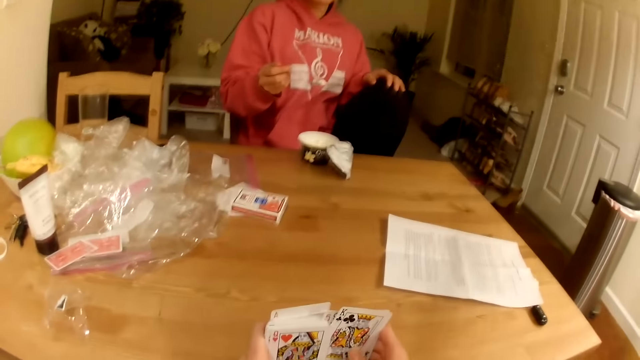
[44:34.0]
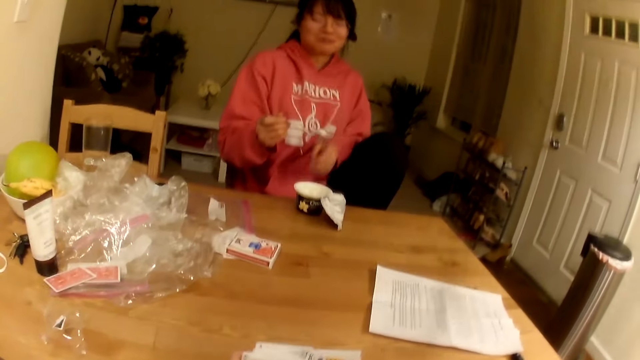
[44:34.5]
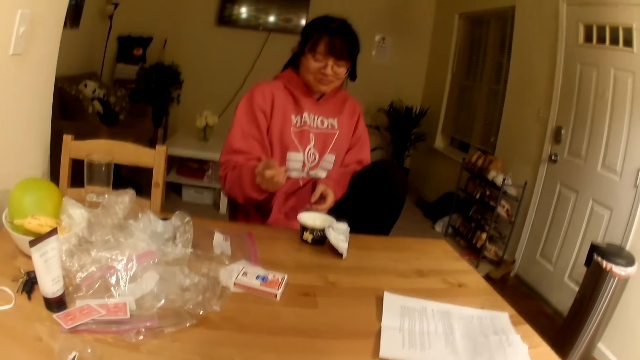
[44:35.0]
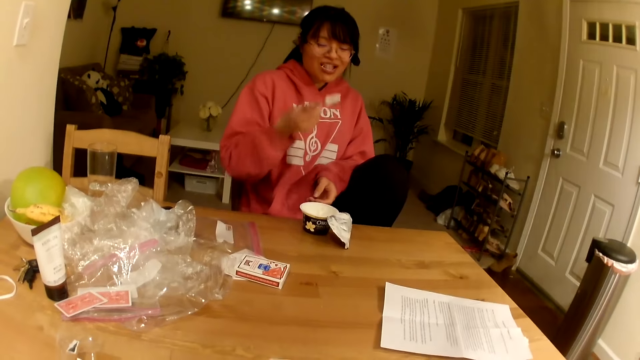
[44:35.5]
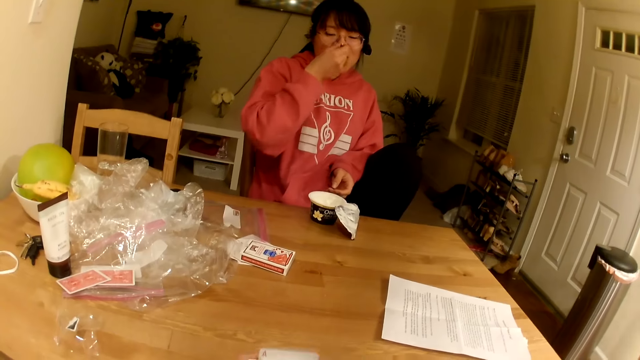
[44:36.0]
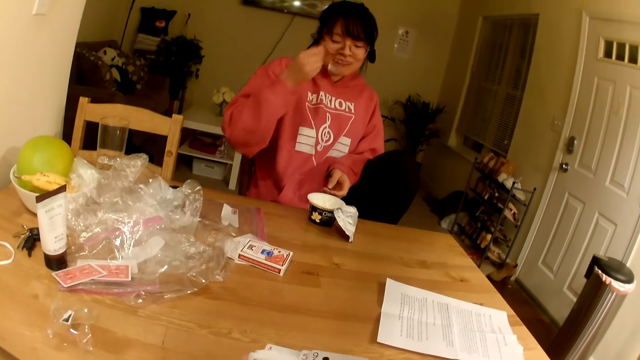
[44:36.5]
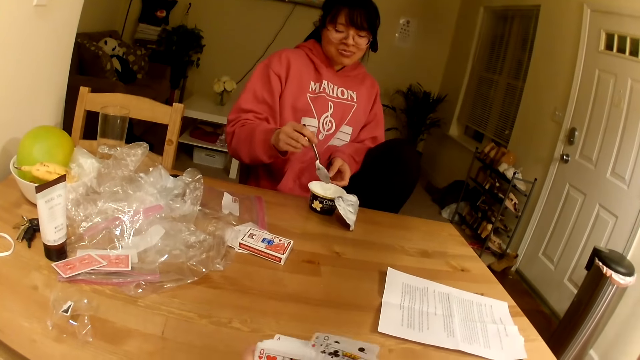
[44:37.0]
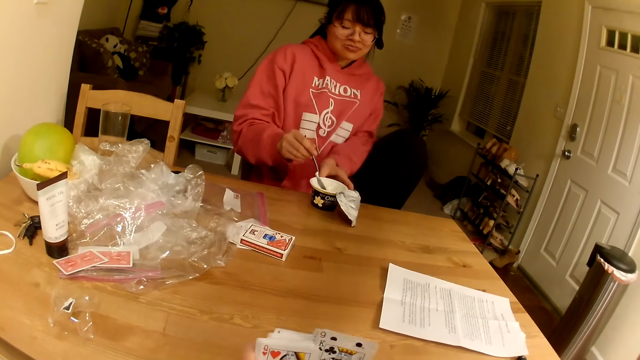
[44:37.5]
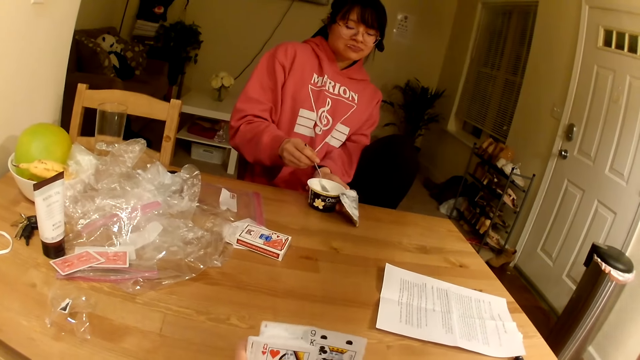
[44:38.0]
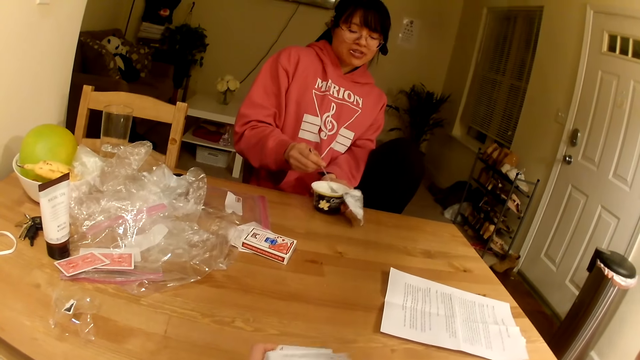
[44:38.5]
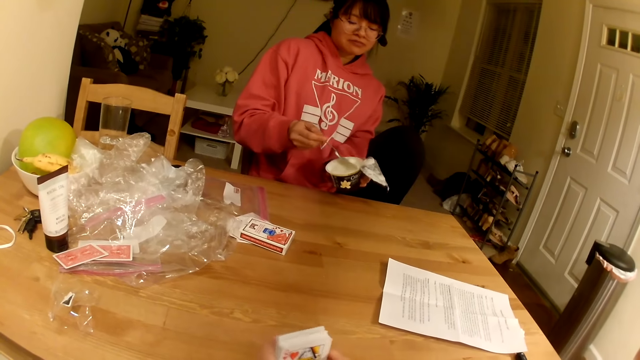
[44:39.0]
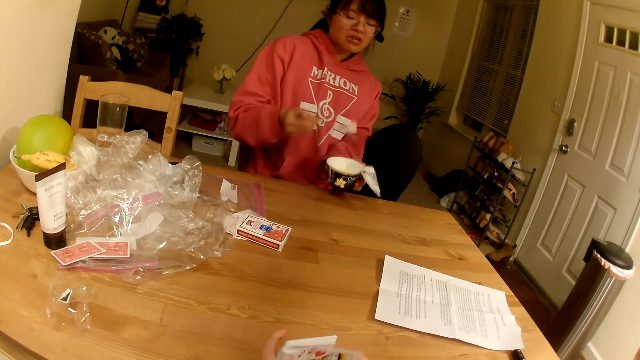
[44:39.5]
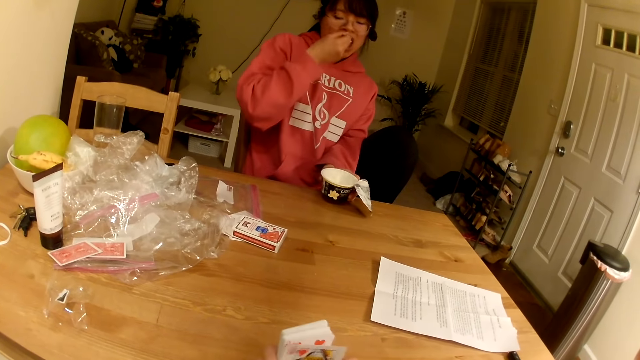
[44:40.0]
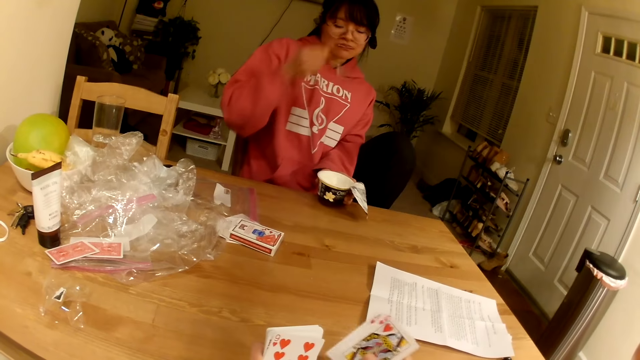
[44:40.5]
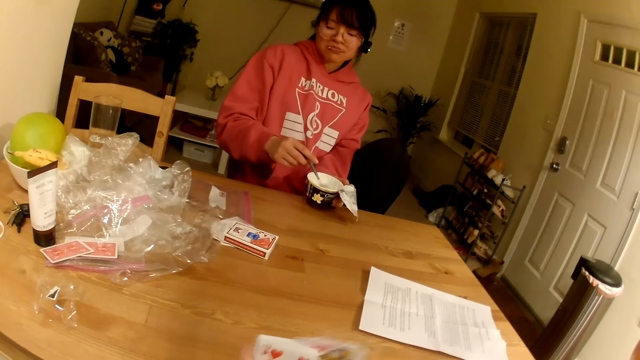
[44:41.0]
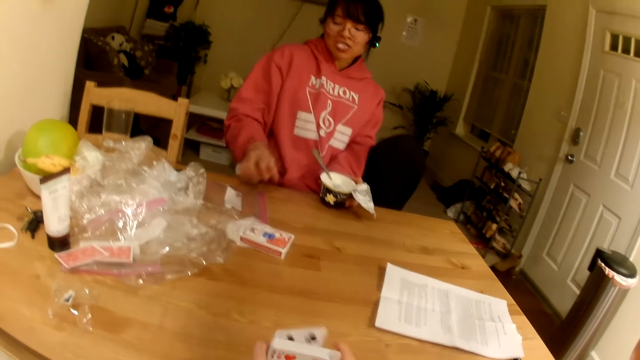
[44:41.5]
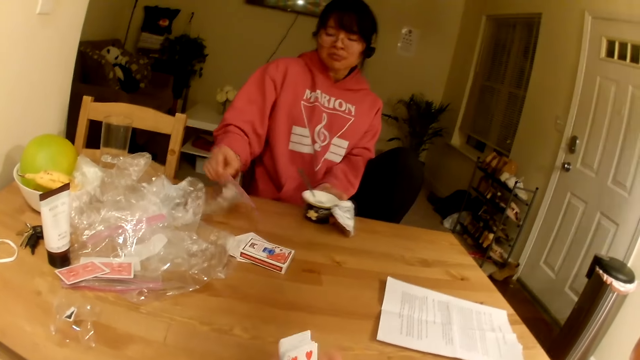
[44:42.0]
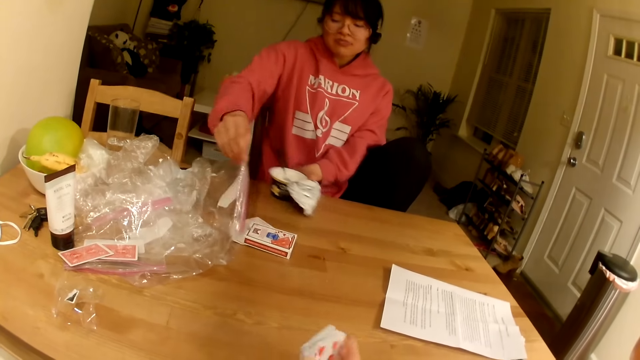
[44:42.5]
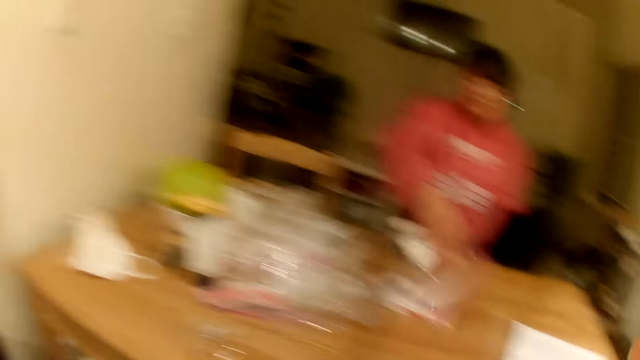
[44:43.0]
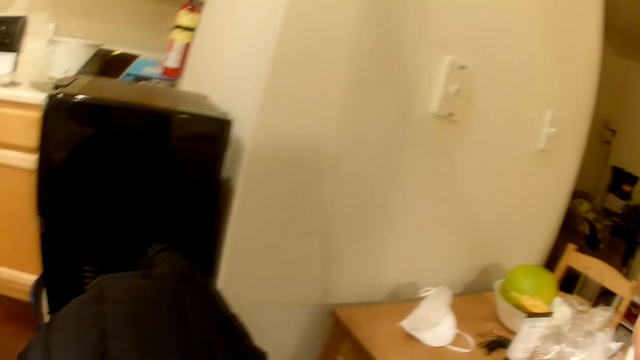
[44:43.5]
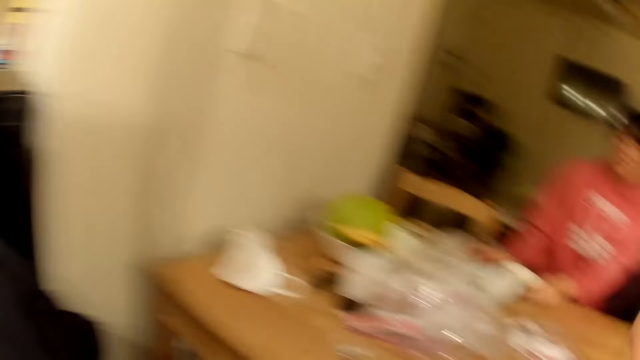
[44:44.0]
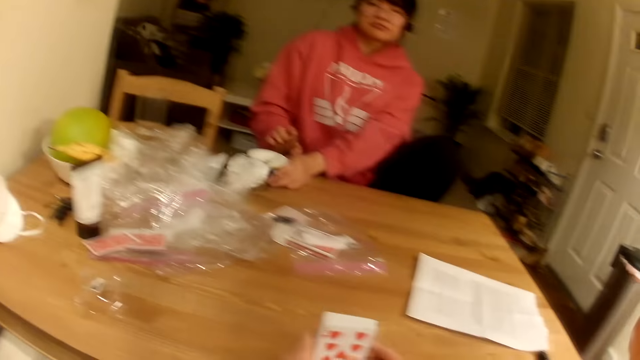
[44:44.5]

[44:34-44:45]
The lady eats yoghurt. She scoops yoghurt. She eats yoghurt. The camera wearer picks up a plastic bag. They look to the left. They put the plastic bag down.

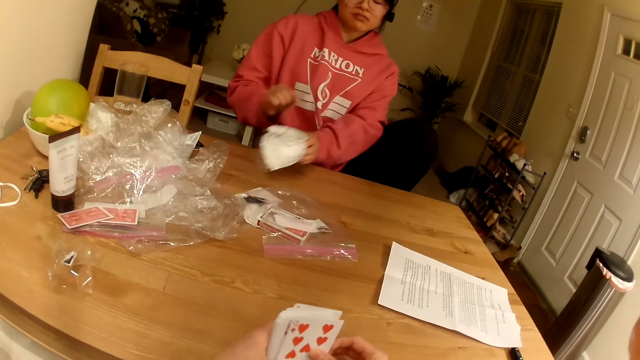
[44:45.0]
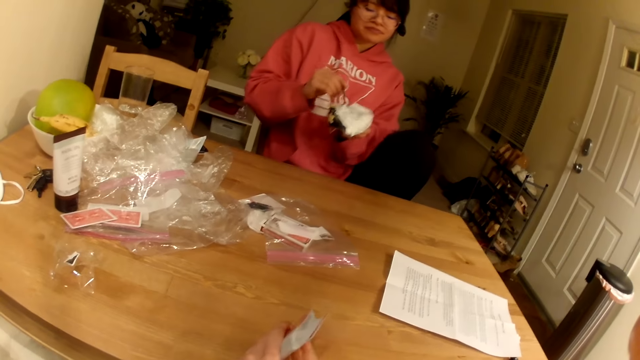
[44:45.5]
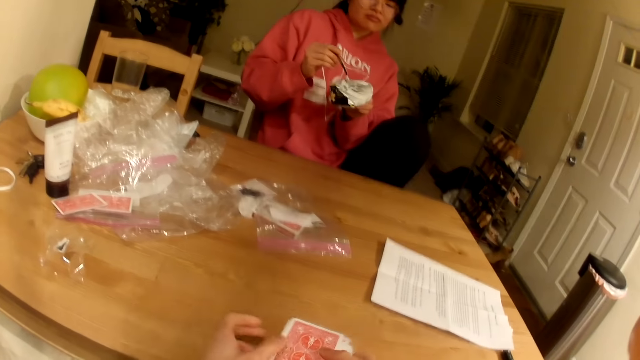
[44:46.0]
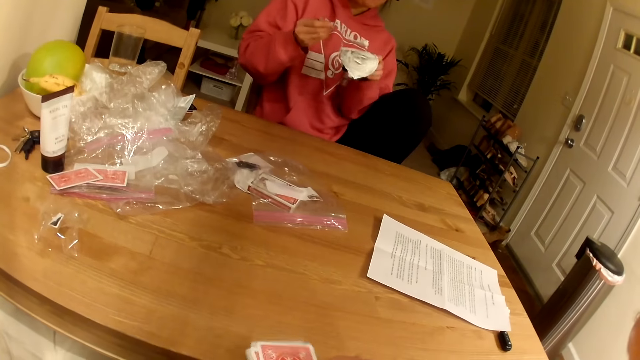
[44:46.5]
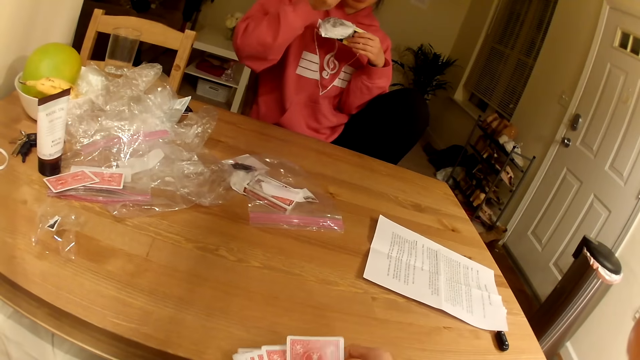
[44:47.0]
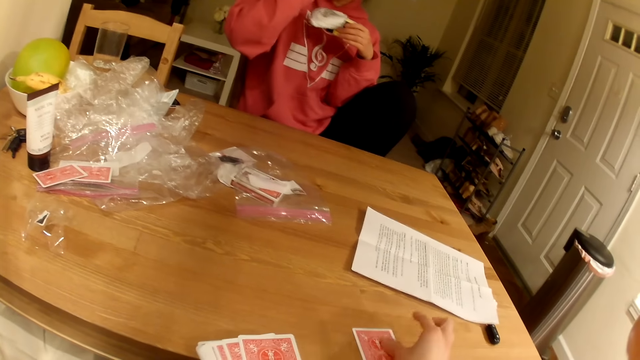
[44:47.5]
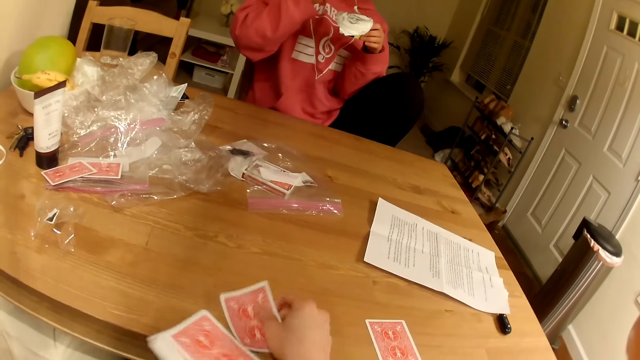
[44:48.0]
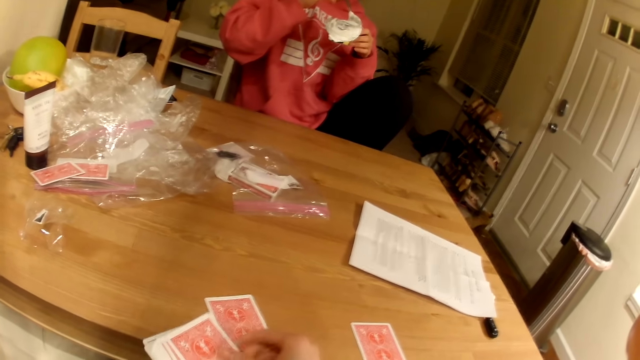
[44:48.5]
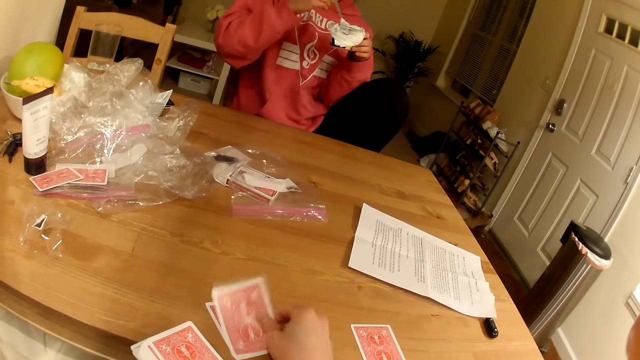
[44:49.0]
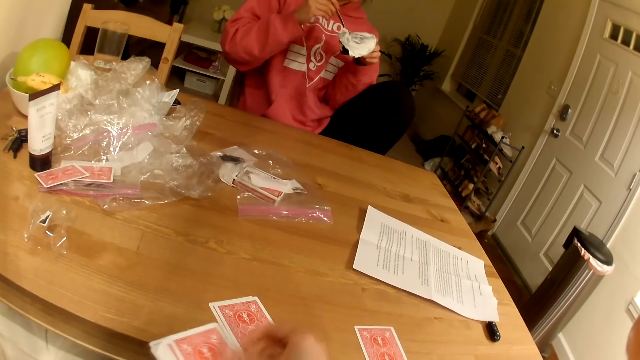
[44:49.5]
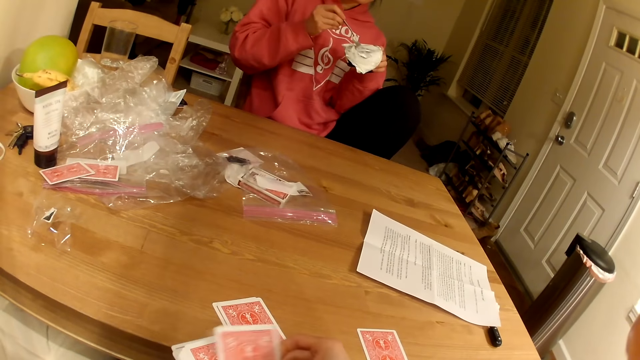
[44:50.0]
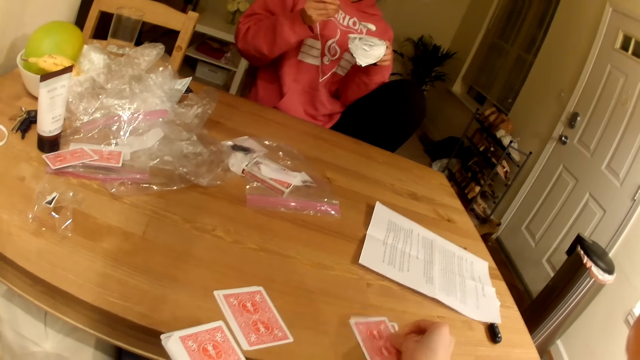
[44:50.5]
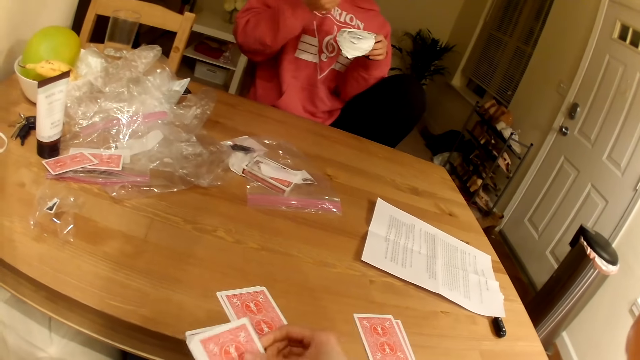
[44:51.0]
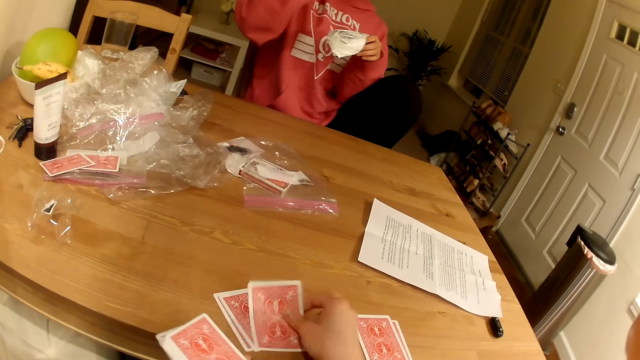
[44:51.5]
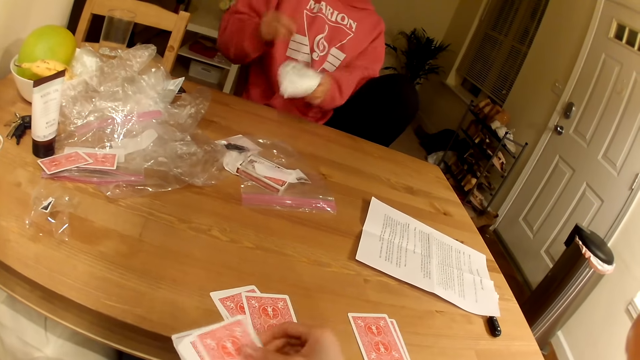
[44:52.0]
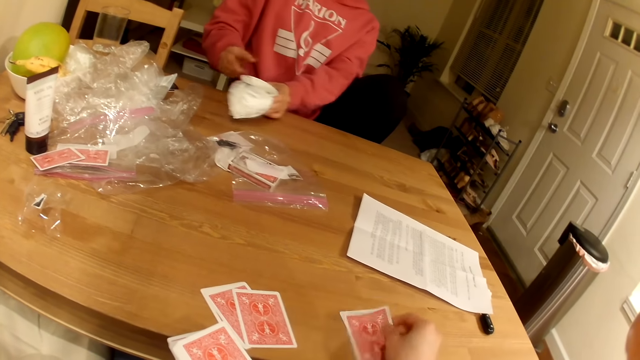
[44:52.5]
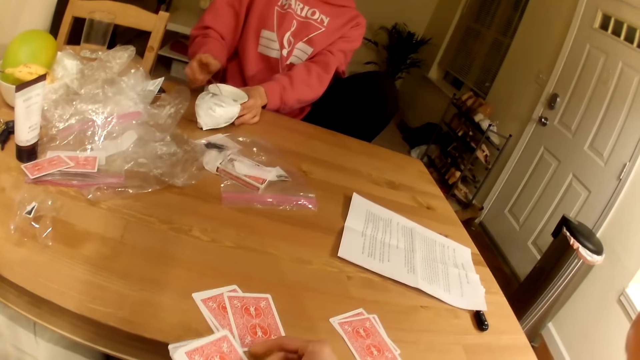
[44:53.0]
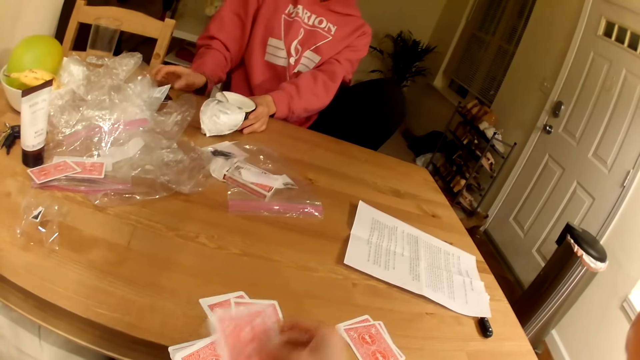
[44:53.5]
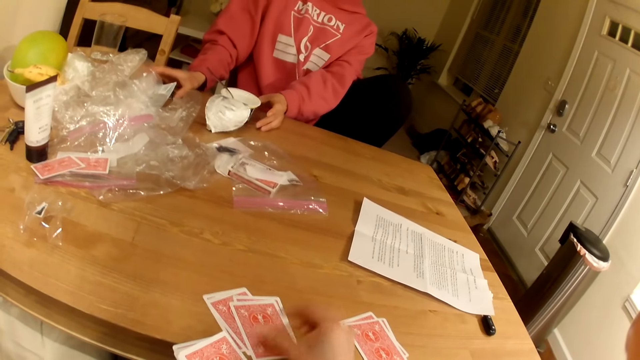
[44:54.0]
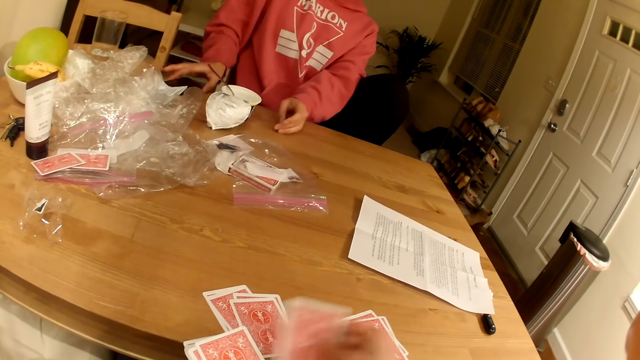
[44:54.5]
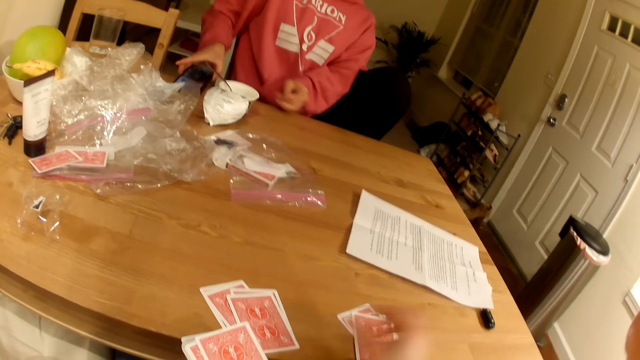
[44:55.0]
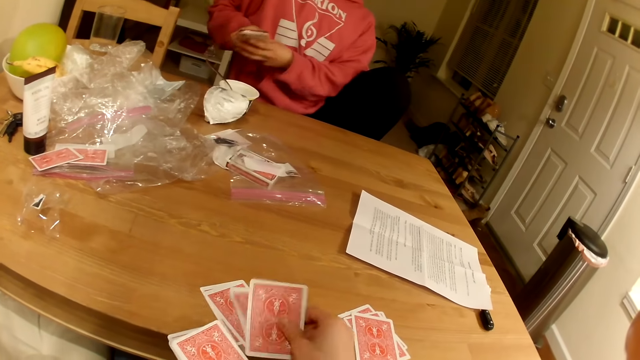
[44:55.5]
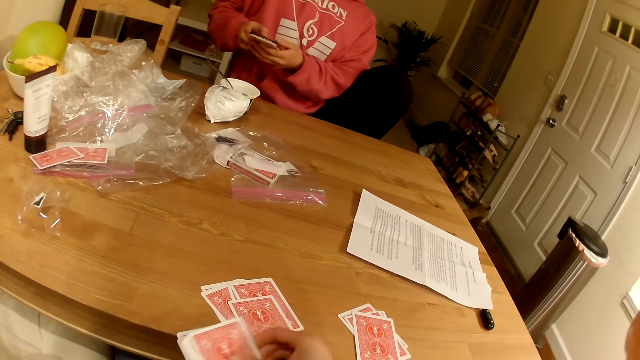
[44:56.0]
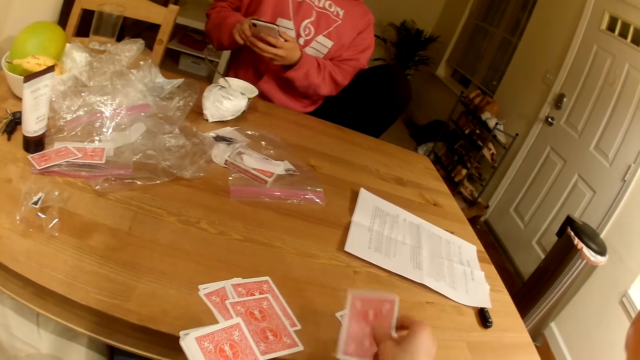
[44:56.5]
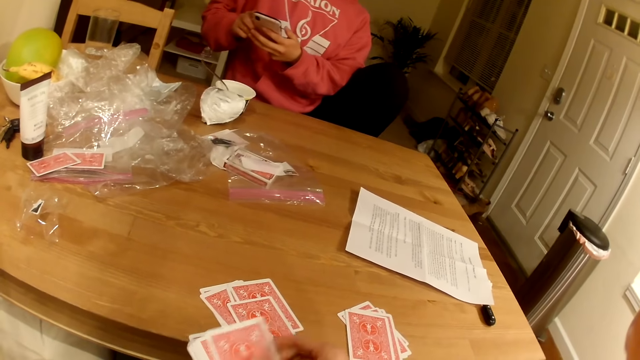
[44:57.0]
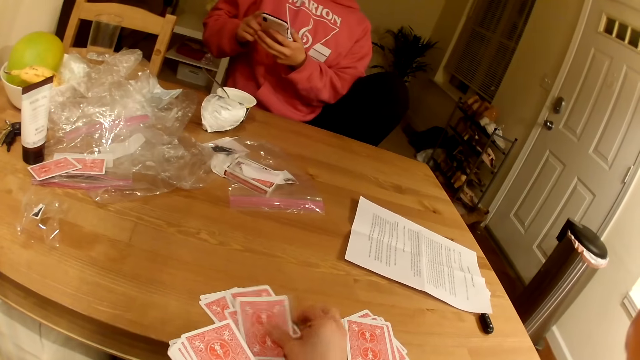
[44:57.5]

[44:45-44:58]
The lady lifts the yoghurt can. She scoops yoghurt. The camera wearer puts a playing card on the table. The lady eats yoghurt. The camera wearer shares the cards. The lady scoops yoghurt. She eats yoghurt. She puts the yoghurt can on the table. She picks up her phone from the table.
